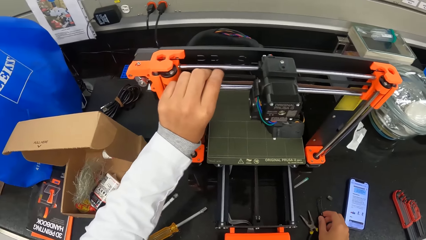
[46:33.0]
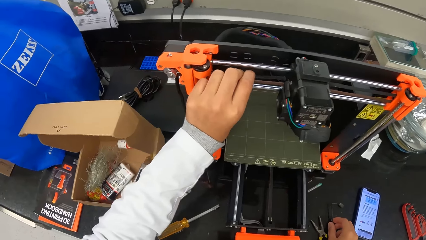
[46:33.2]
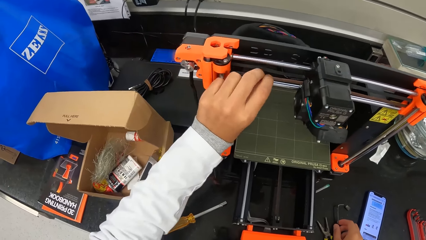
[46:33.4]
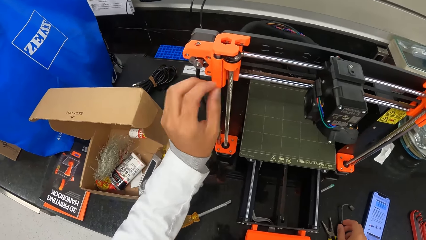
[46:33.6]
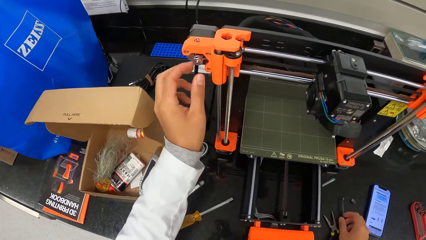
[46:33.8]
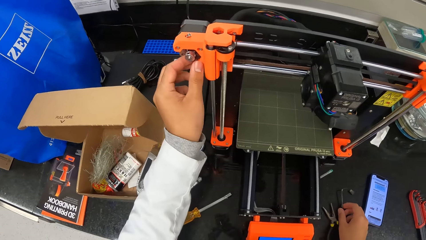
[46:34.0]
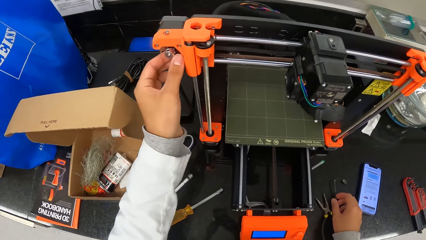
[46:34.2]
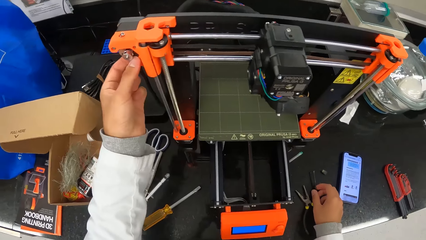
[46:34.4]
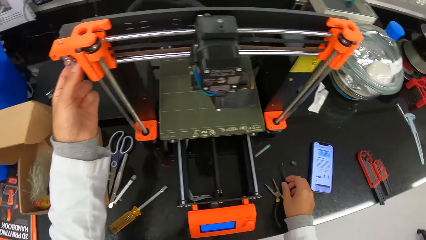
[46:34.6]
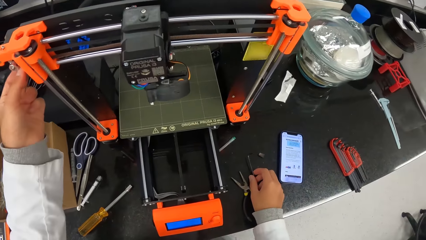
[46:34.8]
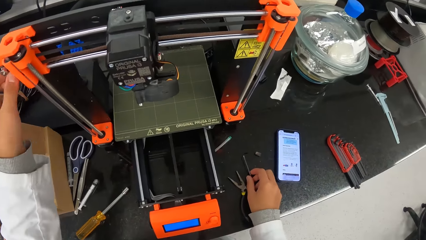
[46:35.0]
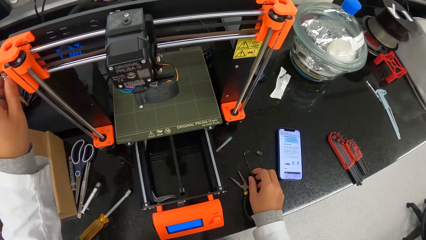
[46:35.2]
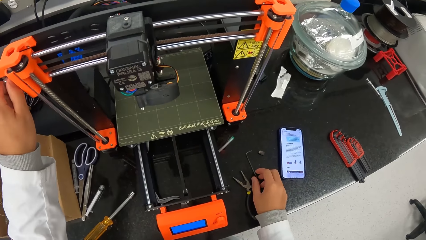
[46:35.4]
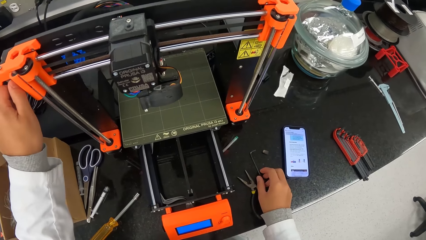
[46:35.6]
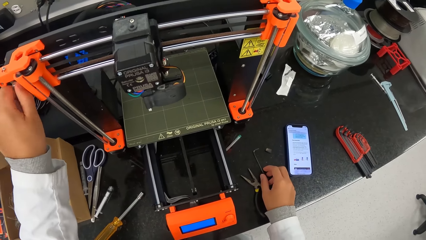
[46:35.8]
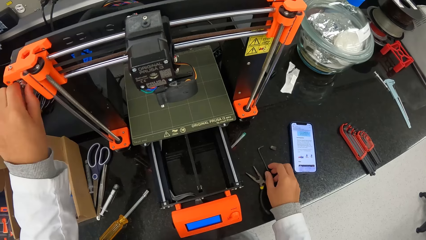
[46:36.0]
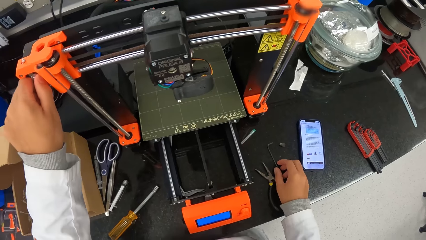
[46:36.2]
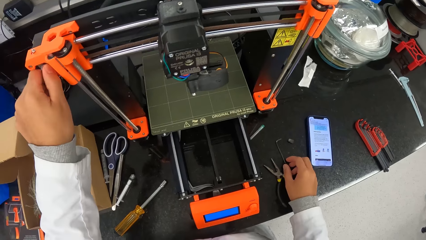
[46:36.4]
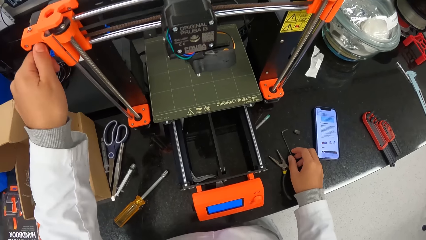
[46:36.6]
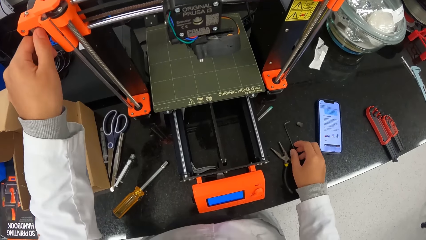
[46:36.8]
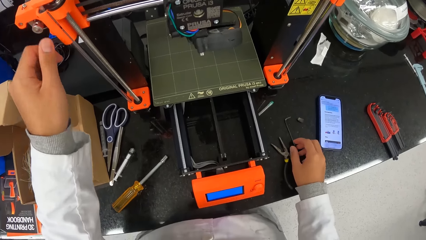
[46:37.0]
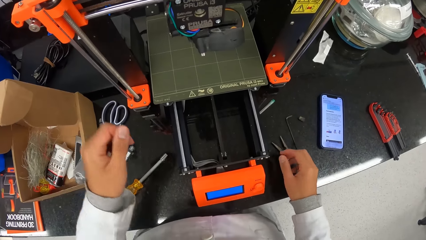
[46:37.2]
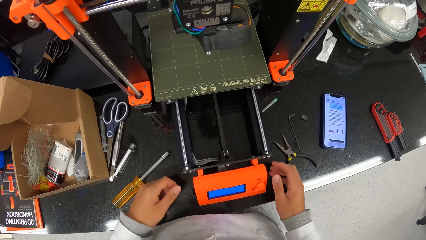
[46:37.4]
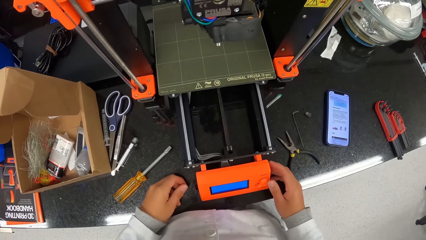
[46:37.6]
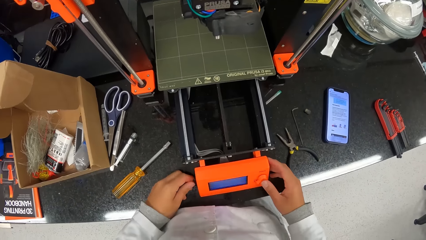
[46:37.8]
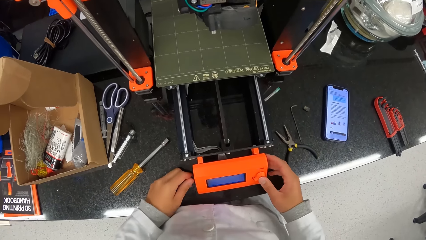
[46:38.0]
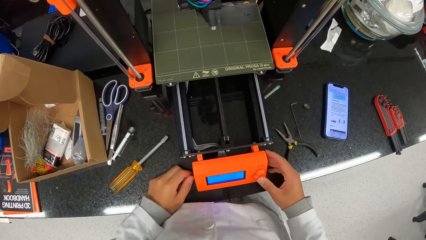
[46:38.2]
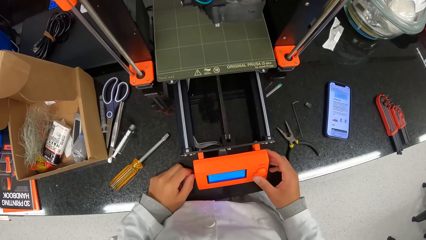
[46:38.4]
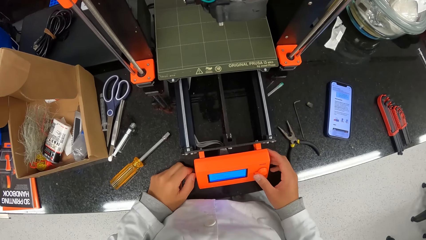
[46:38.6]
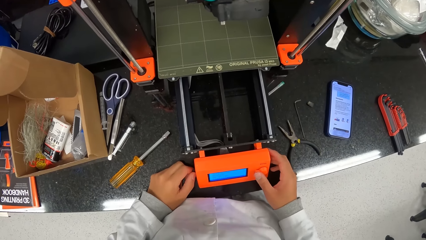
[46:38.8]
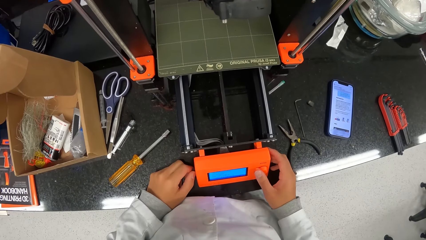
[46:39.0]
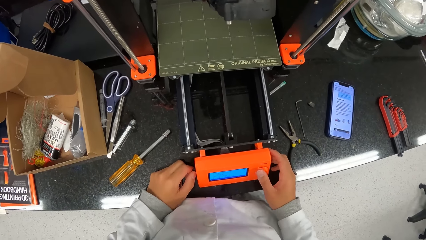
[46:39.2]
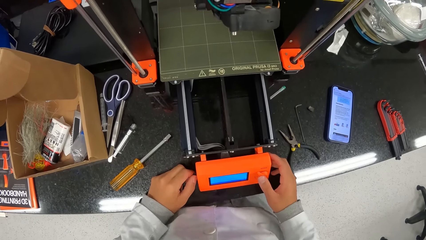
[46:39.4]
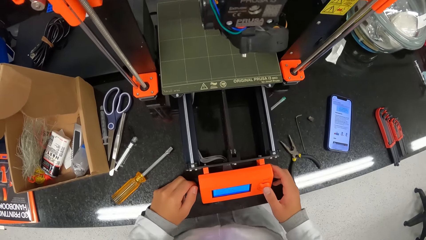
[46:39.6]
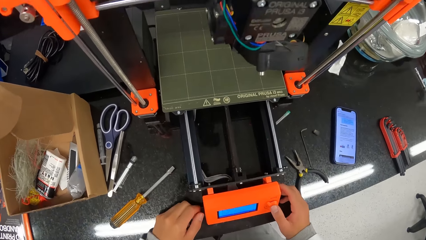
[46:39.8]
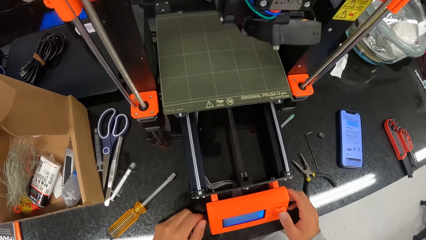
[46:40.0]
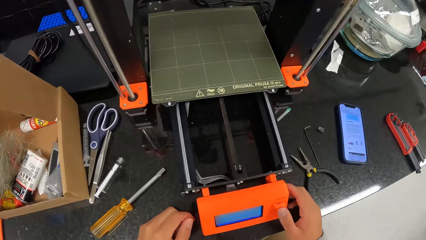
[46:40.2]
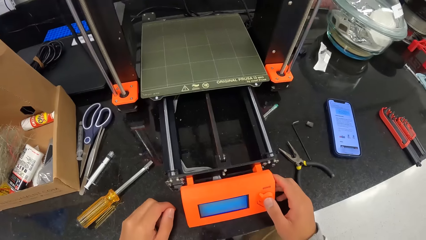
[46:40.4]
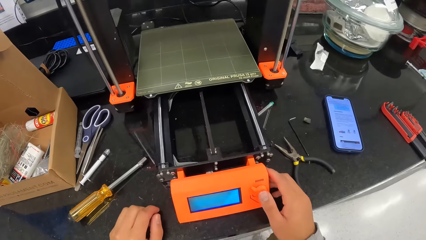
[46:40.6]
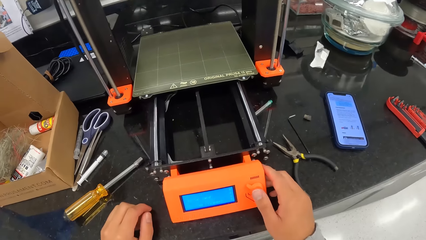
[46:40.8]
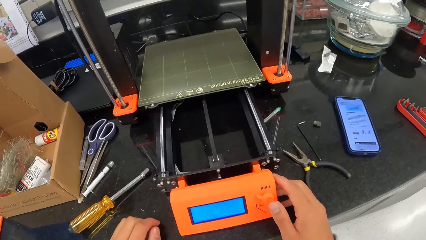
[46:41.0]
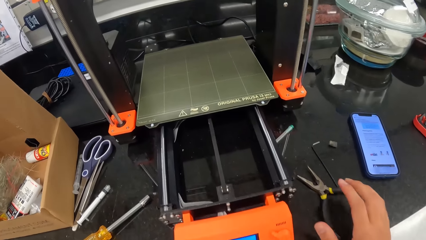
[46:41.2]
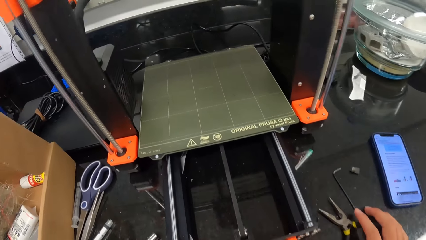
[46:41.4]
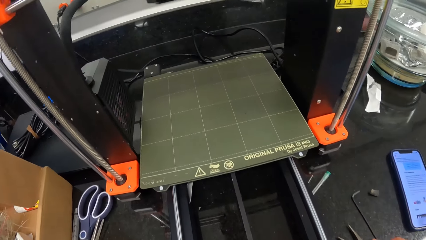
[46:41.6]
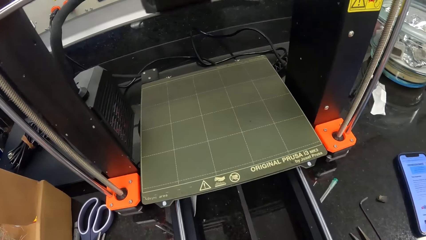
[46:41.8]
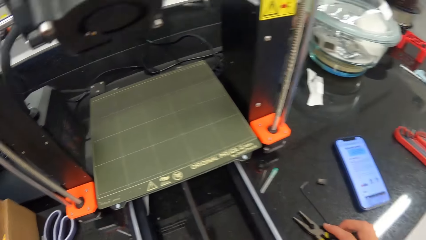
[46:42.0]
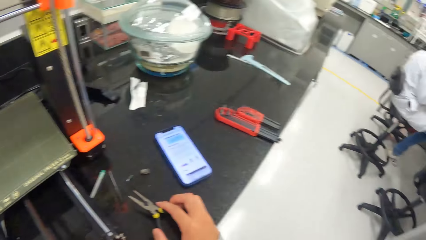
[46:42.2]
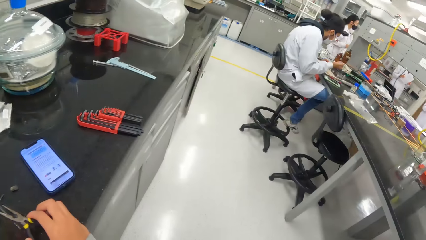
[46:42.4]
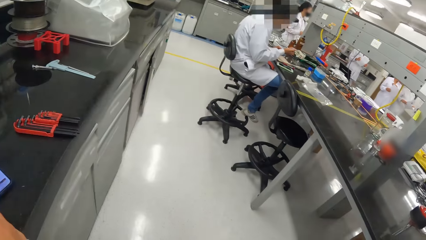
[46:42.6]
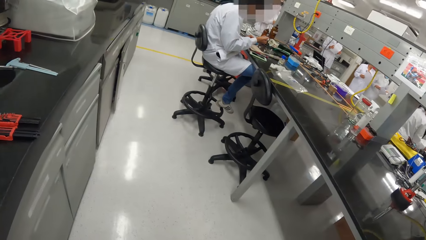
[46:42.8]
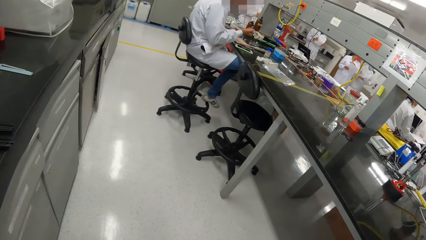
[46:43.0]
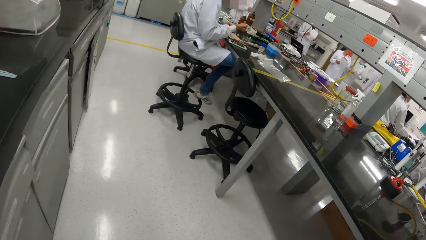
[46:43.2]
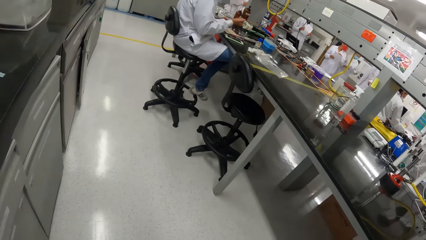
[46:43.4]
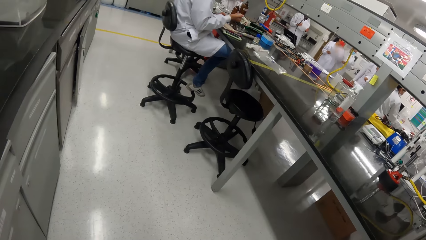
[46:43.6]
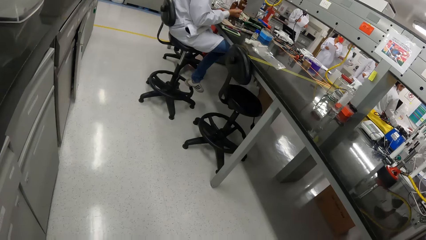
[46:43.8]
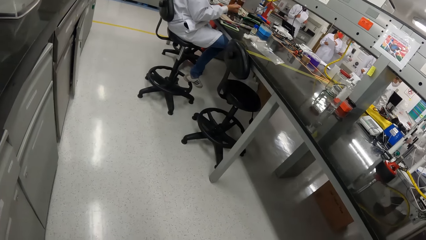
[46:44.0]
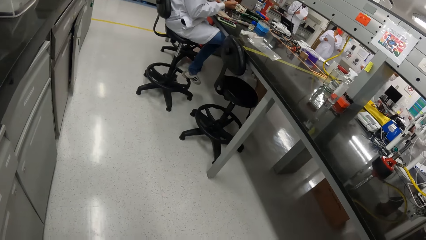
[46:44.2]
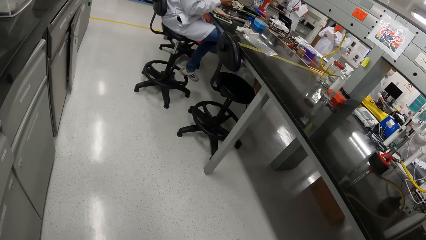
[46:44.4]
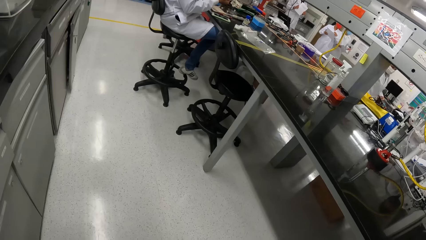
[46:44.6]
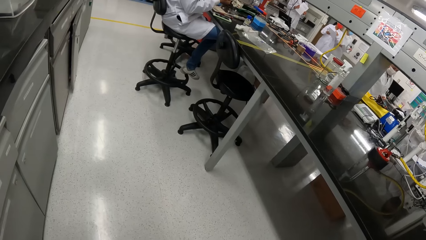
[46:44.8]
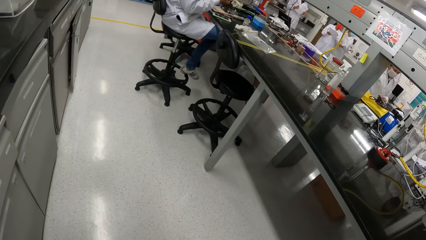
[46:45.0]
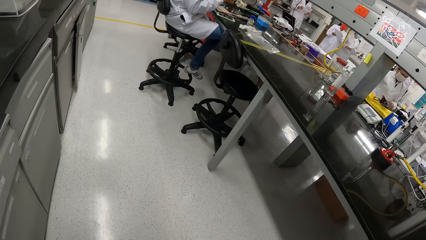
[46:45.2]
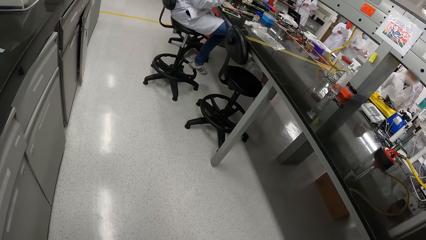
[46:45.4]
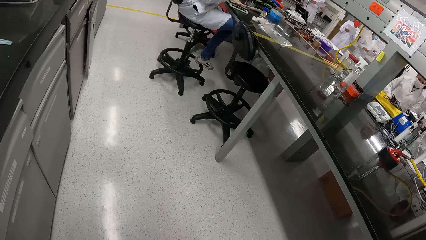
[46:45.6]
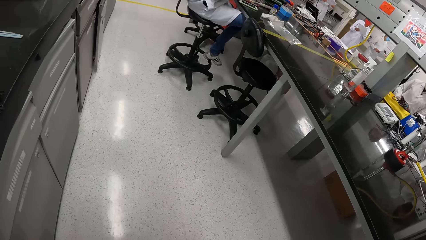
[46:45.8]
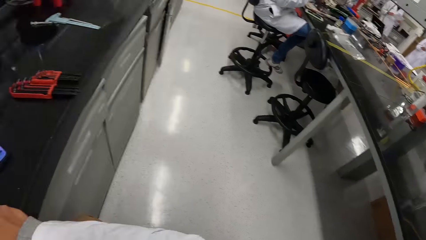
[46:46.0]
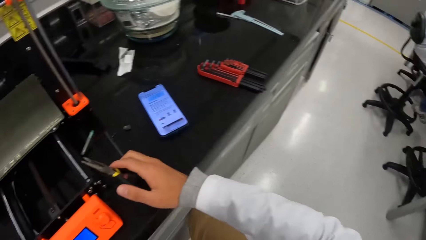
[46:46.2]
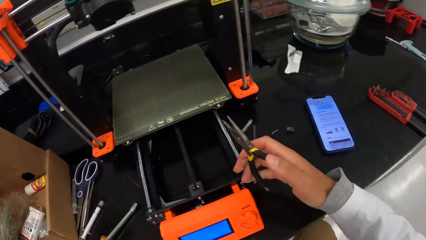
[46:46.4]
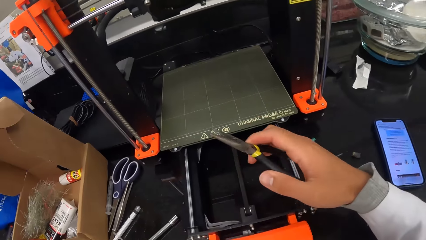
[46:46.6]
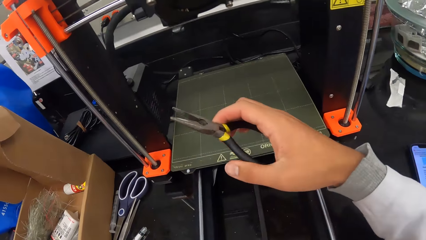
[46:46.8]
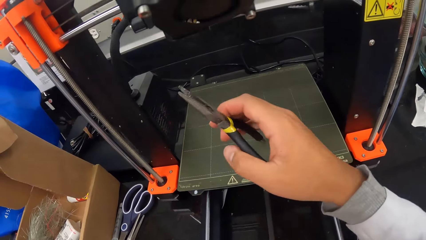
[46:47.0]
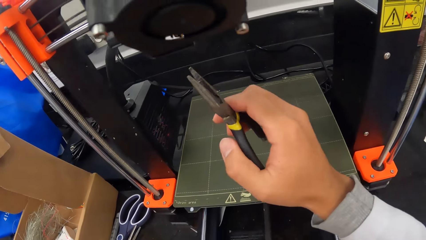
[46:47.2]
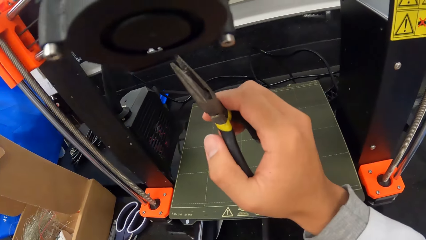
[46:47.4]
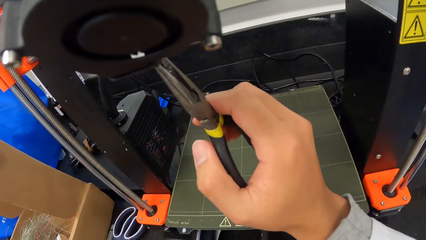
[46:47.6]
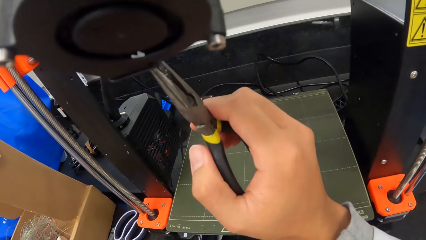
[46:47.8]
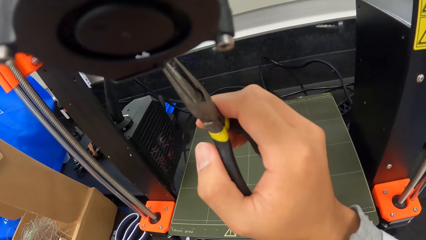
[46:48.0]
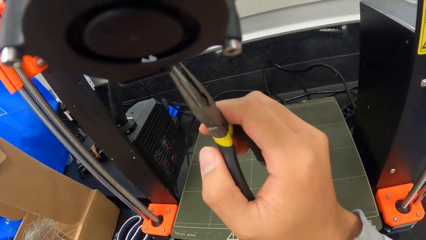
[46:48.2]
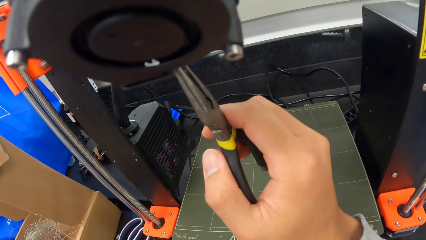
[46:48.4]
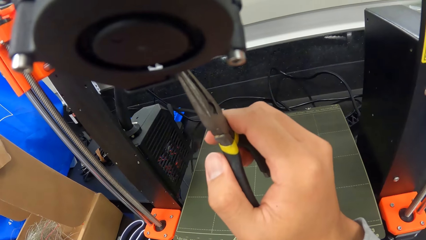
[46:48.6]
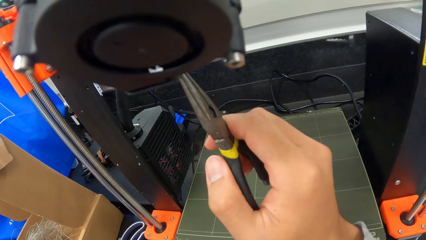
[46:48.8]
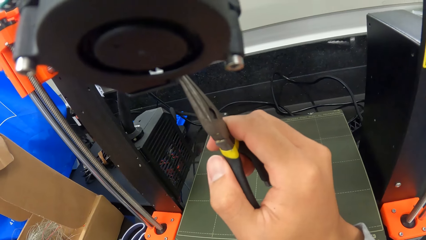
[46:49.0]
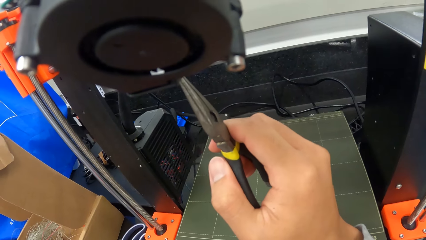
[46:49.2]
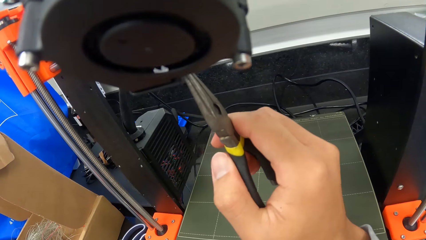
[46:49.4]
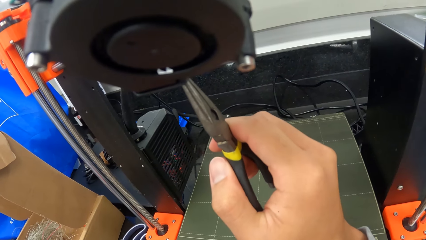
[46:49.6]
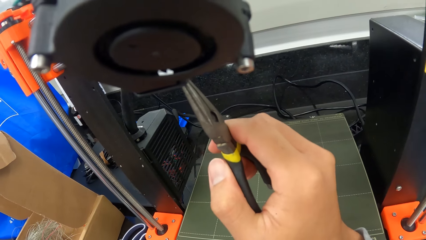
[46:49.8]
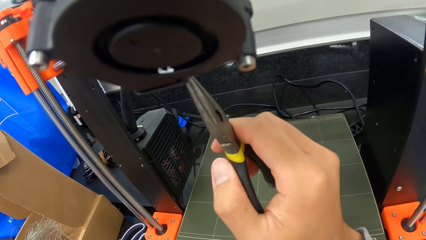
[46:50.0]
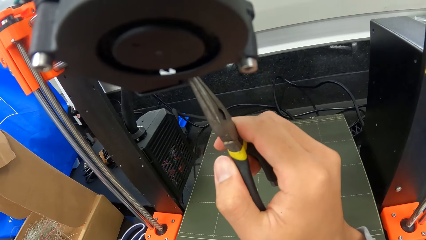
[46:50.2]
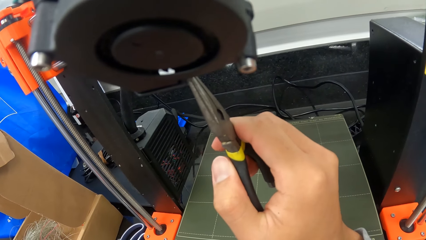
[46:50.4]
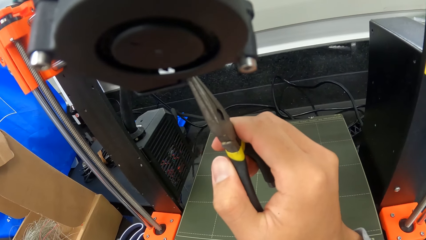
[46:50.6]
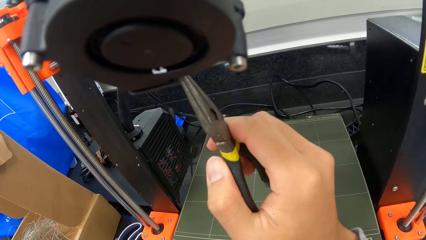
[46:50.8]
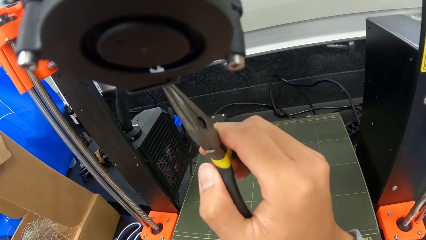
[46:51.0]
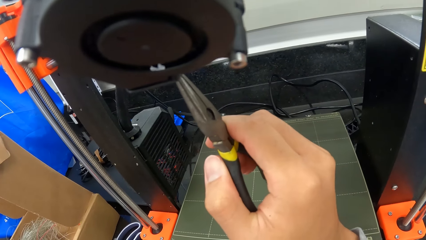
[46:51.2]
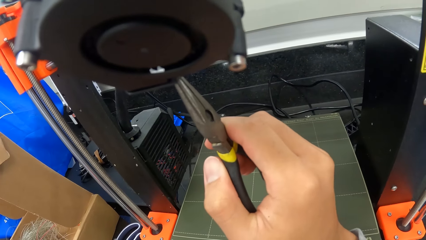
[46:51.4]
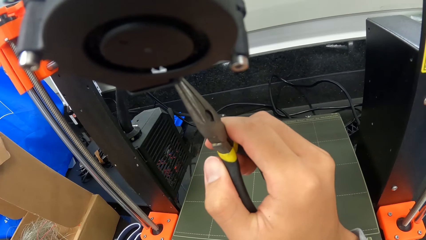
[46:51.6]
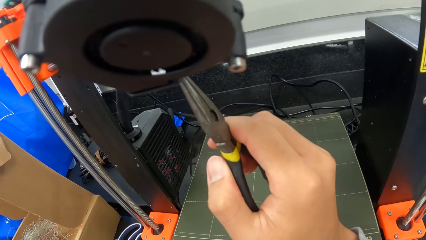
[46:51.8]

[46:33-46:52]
The camera wearer adjusts the 3D printer belt control with his left hand. He drops the allen key in his right hand on the work bench. He touches the weighing machine. He places his left hand on the work bench. He operates the 3D printer with his right hand. He resets the weighing machine. He picks up the pliers on top of the table. He looks around. He adjusts the 3D printer fan with the pliers in his right hand.
